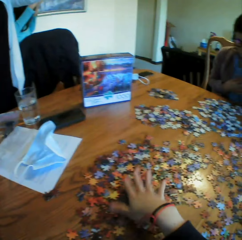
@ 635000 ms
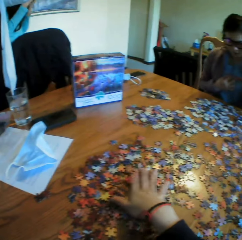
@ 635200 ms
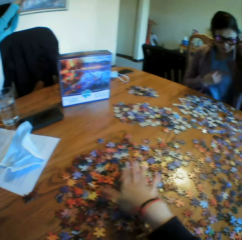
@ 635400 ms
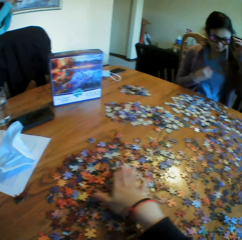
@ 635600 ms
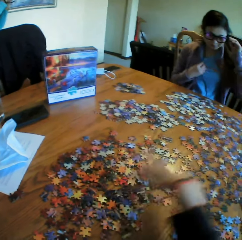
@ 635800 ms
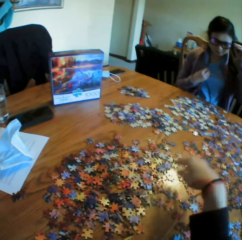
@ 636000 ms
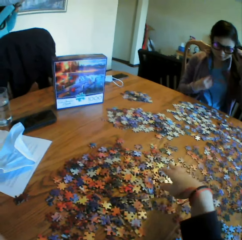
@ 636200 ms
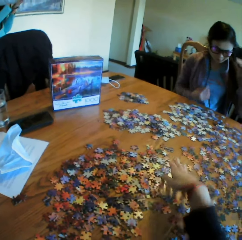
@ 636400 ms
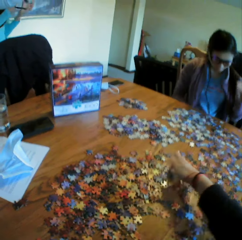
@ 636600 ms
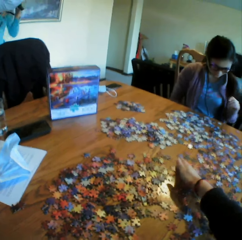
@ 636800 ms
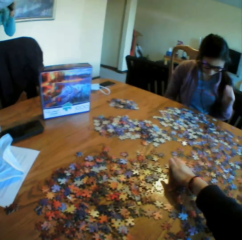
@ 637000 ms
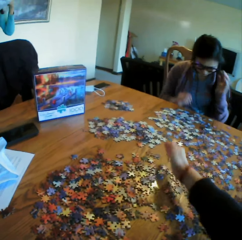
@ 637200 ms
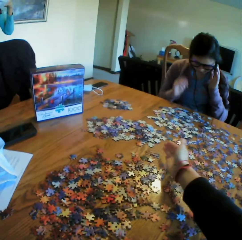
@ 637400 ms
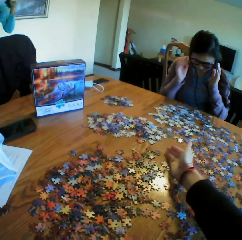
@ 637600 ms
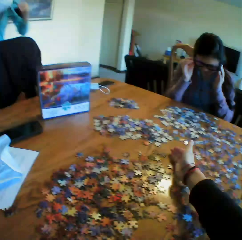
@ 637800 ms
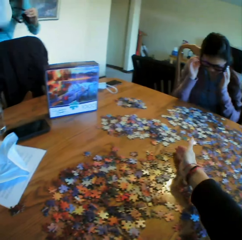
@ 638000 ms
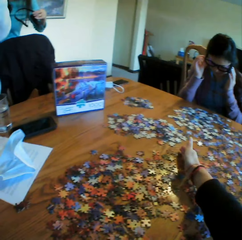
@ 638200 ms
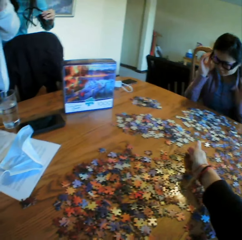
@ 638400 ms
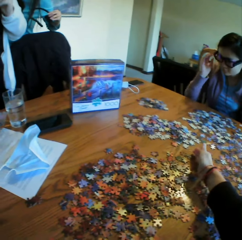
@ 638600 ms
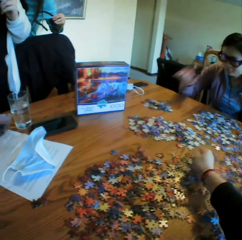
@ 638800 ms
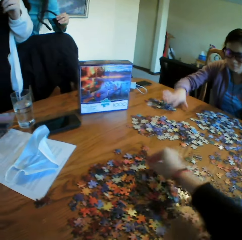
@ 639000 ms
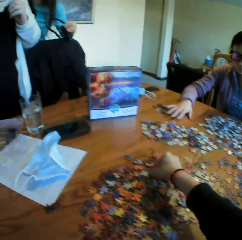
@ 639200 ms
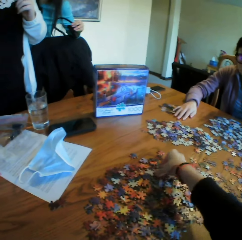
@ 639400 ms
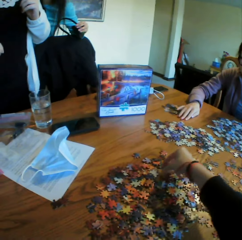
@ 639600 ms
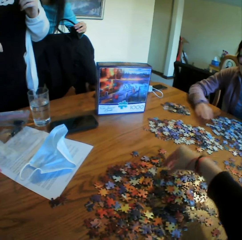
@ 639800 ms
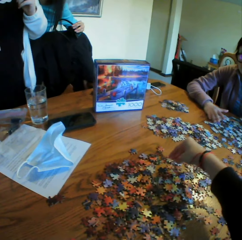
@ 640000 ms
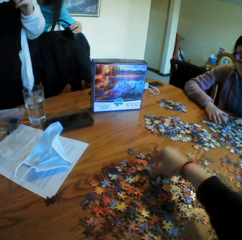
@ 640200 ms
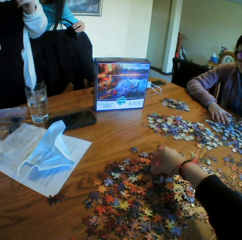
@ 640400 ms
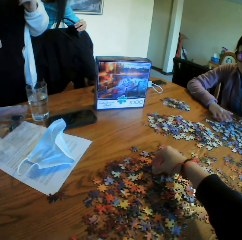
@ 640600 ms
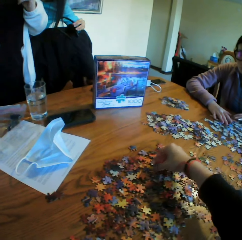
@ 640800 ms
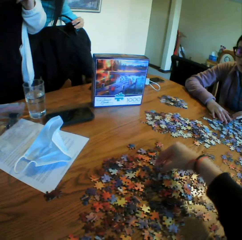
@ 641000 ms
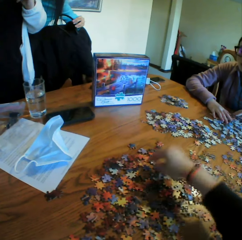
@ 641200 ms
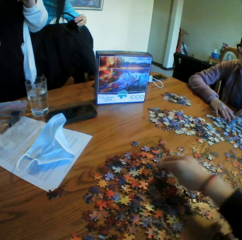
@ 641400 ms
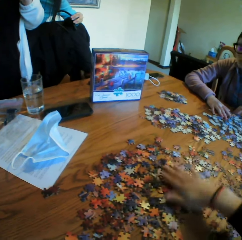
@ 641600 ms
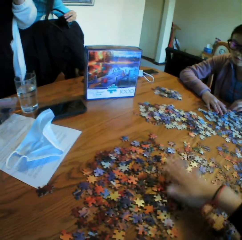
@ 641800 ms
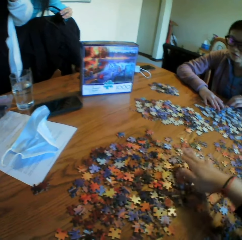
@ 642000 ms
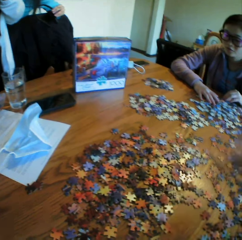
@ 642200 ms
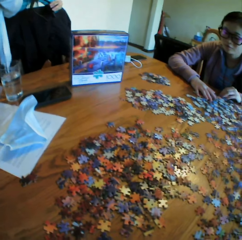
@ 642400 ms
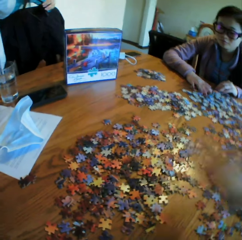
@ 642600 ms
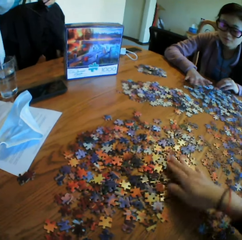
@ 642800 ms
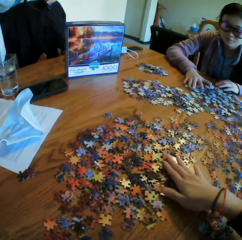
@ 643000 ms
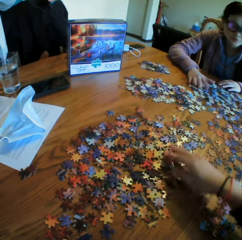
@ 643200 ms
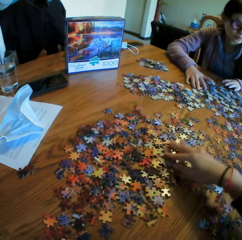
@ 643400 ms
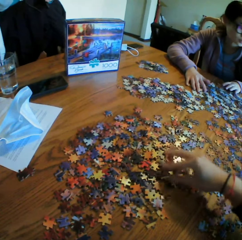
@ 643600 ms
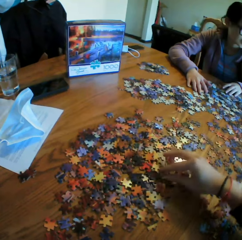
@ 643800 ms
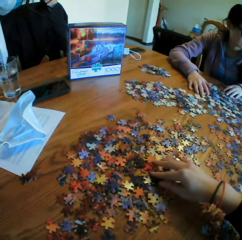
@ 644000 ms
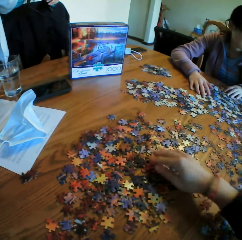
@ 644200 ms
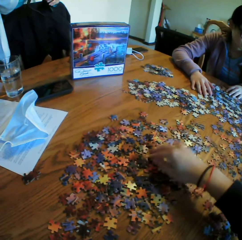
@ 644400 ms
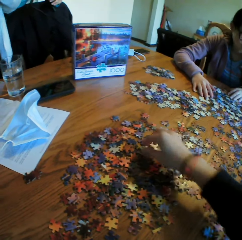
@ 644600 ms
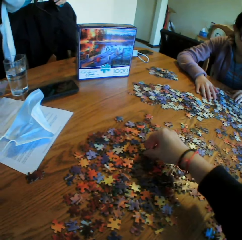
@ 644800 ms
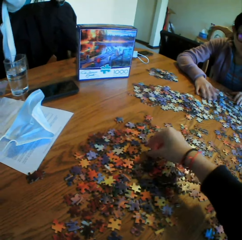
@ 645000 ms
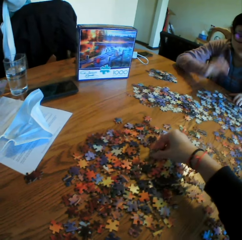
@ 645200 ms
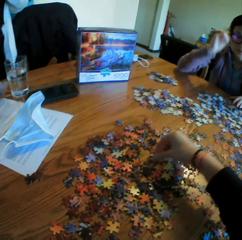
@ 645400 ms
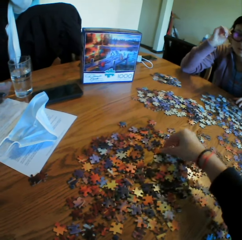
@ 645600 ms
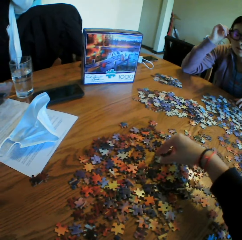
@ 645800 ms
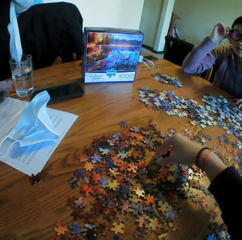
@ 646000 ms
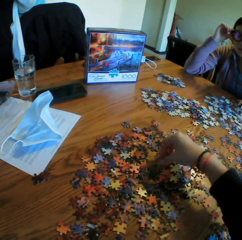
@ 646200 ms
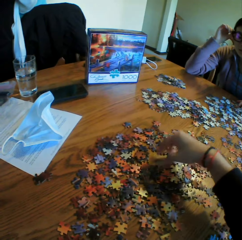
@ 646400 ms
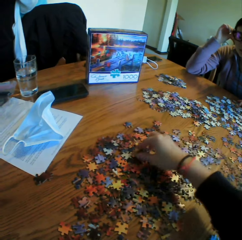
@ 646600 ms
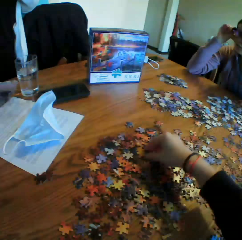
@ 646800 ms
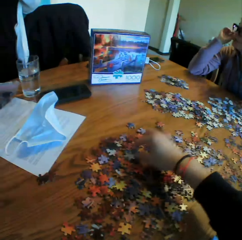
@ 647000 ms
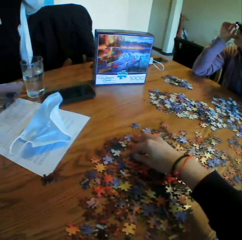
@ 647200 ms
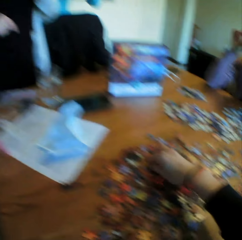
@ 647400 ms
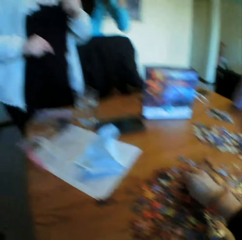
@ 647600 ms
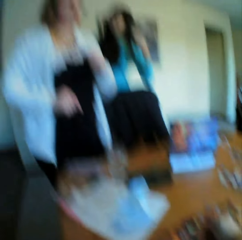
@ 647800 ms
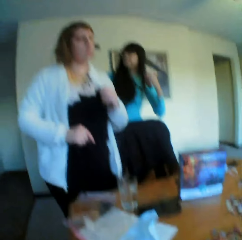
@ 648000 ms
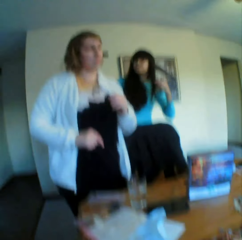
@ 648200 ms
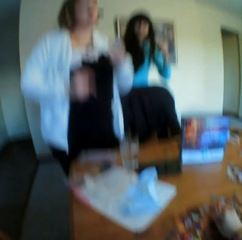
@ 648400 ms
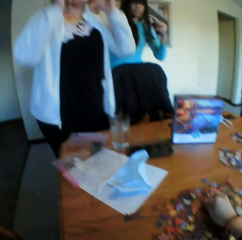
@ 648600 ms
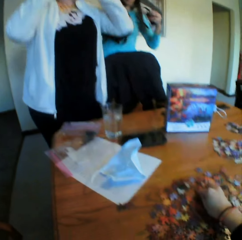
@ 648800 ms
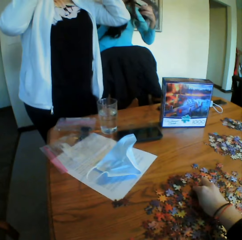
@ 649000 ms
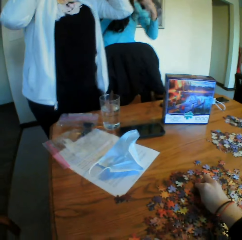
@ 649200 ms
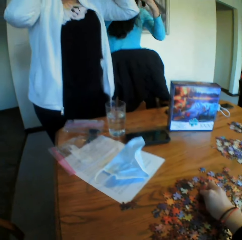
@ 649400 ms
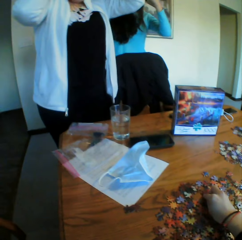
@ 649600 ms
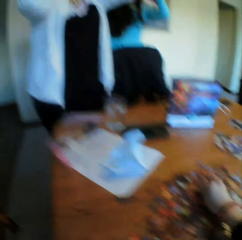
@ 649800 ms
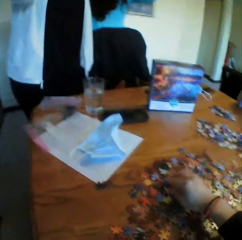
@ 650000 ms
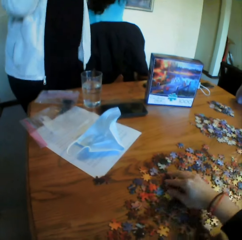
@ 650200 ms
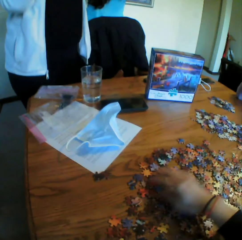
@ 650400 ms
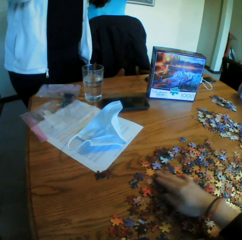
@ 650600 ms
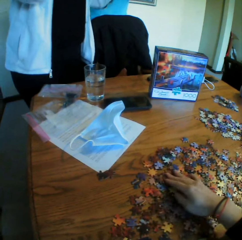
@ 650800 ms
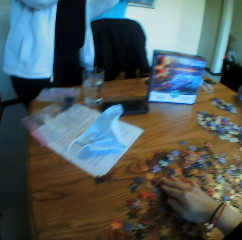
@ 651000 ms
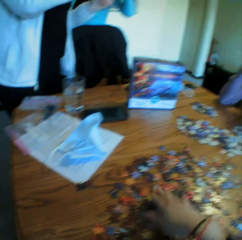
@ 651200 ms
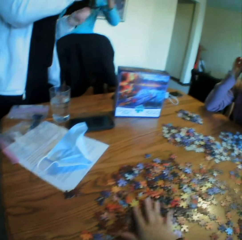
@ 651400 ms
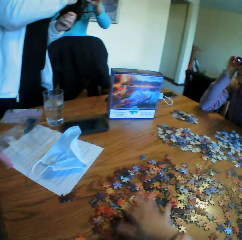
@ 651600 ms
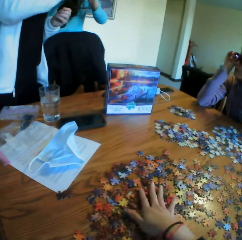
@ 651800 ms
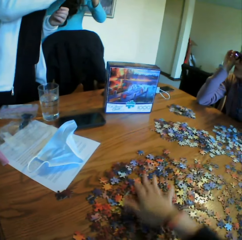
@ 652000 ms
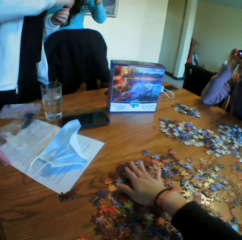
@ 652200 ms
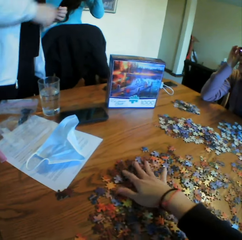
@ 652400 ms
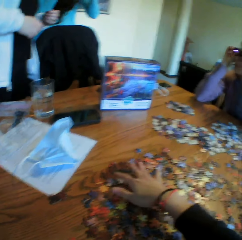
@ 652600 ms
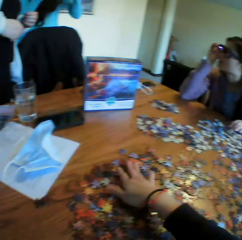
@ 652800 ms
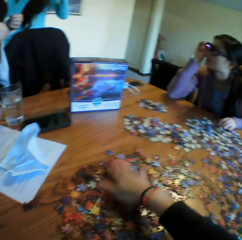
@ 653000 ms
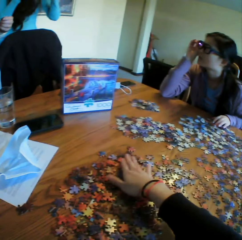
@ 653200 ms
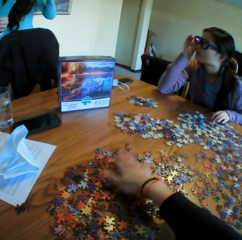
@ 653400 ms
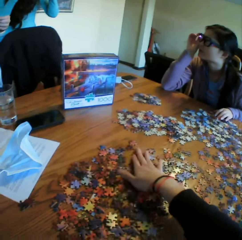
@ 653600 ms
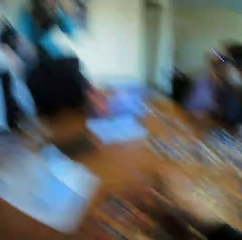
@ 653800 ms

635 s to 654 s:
The camera wearer converses to a woman. They arrange the jigsaw clipart. They put the hand on the table. They turn the puzzles on the table. They move the right hand. They converse to the woman. They look at the woman. They touch the puzzles on the table.

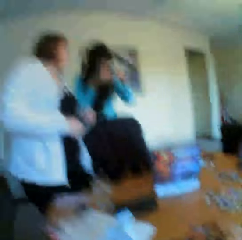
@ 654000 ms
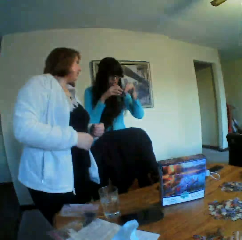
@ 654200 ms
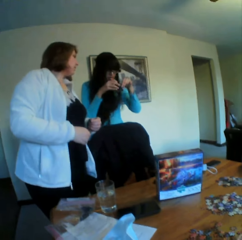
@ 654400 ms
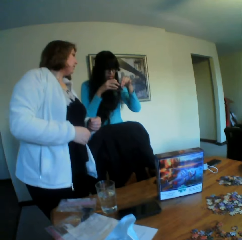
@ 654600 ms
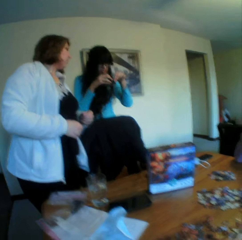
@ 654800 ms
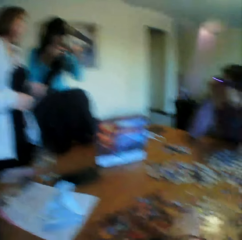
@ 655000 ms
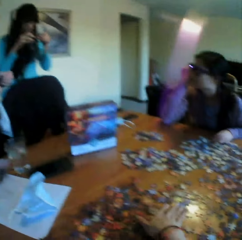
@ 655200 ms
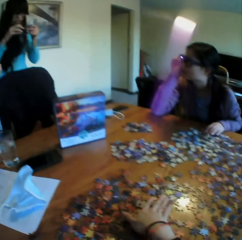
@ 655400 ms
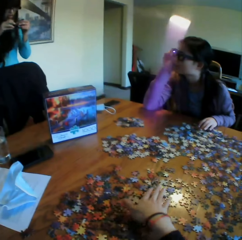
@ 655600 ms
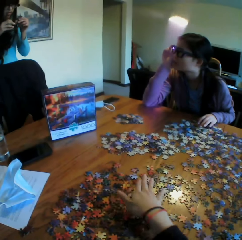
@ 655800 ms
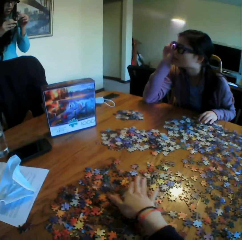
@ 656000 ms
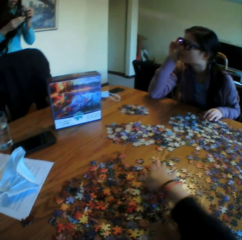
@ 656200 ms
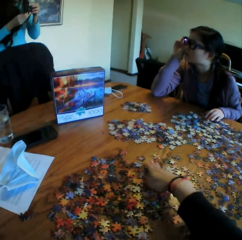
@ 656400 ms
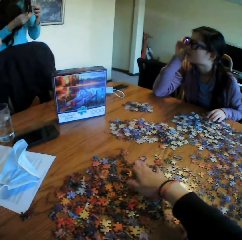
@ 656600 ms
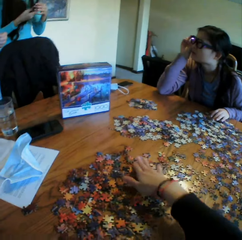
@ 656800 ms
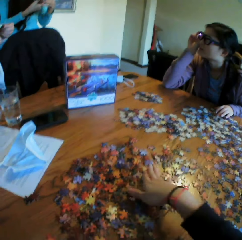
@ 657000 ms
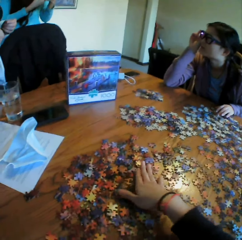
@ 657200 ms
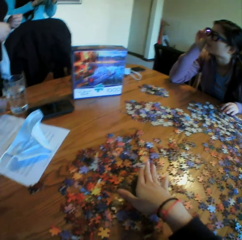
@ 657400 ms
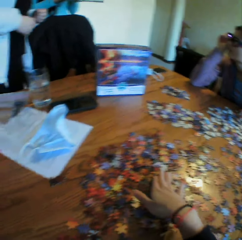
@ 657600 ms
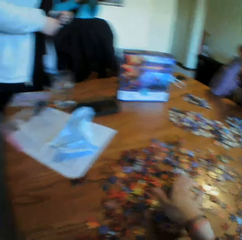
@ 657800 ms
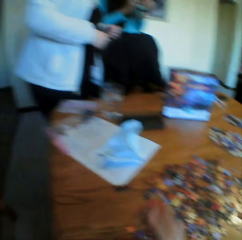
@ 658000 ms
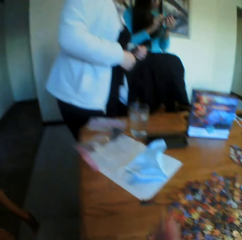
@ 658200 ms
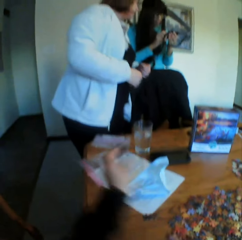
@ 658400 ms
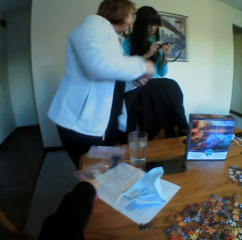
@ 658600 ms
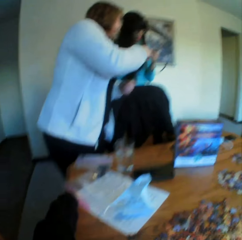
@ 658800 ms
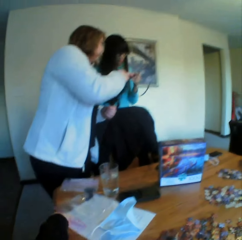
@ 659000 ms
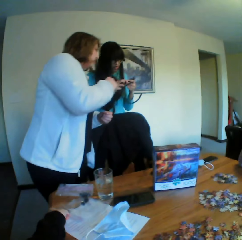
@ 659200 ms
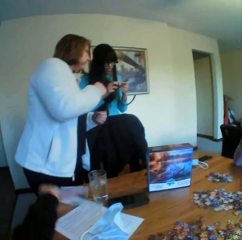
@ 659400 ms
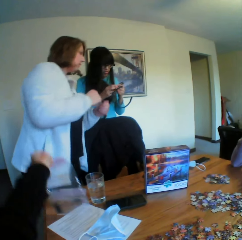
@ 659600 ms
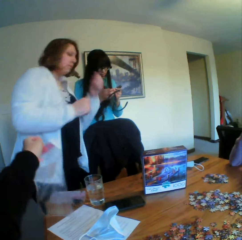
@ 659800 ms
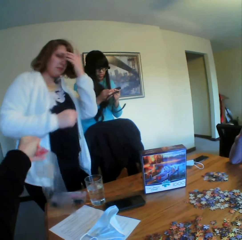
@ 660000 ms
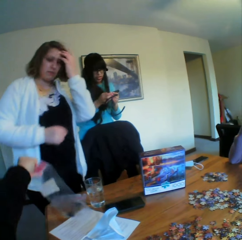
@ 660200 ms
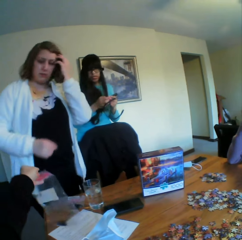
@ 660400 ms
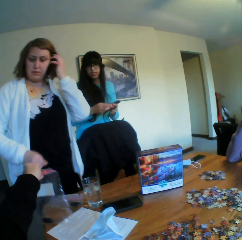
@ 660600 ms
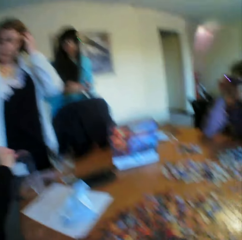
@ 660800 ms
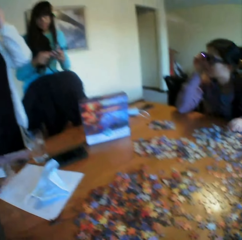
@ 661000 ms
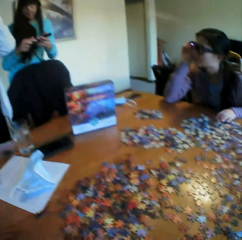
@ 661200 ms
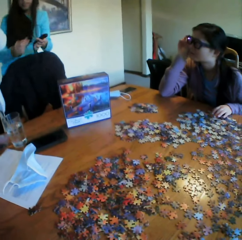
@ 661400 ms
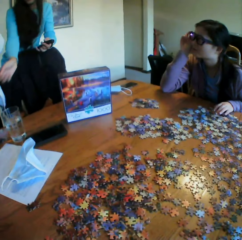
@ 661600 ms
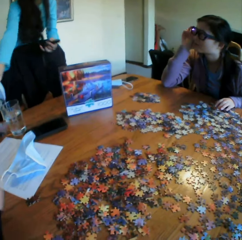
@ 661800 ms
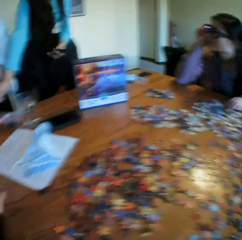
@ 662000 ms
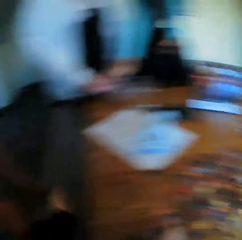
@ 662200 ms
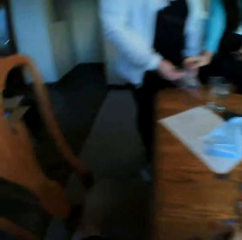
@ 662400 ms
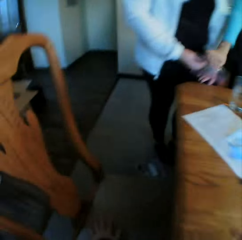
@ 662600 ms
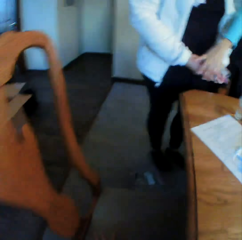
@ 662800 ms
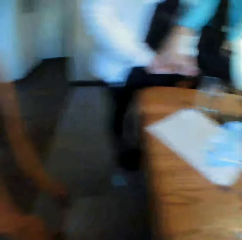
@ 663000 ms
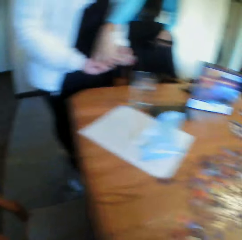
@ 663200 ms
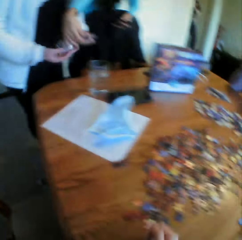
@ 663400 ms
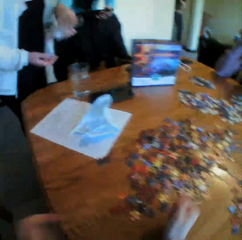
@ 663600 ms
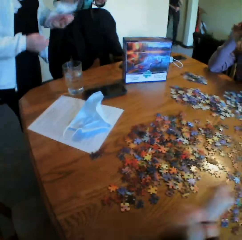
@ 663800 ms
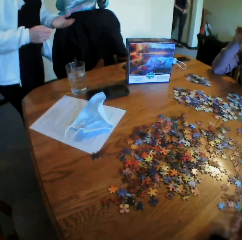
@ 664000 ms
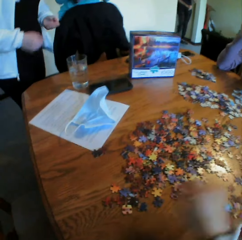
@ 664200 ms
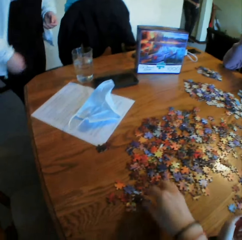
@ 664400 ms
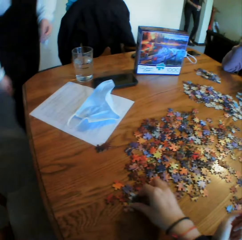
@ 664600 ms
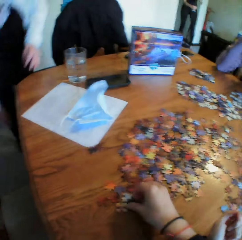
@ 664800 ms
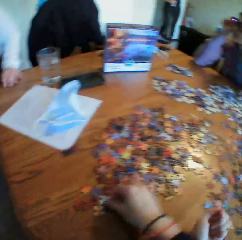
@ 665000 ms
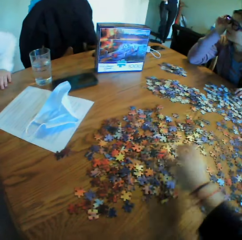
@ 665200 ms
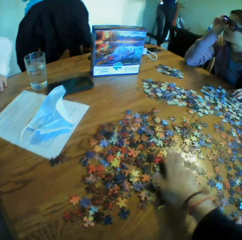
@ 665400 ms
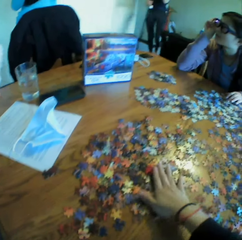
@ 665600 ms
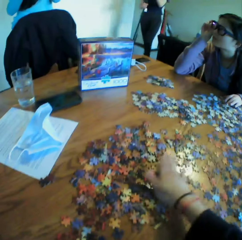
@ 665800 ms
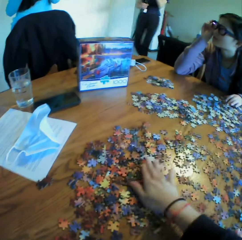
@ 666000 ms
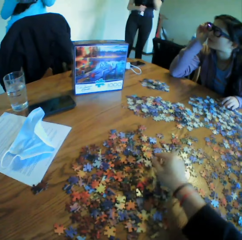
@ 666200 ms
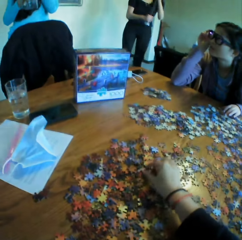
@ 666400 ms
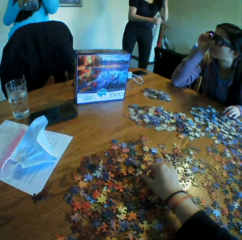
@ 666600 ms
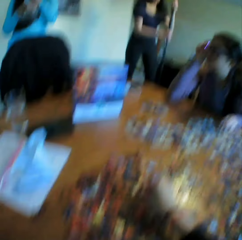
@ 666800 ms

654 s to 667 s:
The camera wearer looks at a woman. They pick up a polythene paper. They converse to the colleagues. They hand the woman the polythene. They show the woman the bag. They look at a chair. They touch the puzzles. They converse to the colleagues. They arrange the jigsaw clipart.
